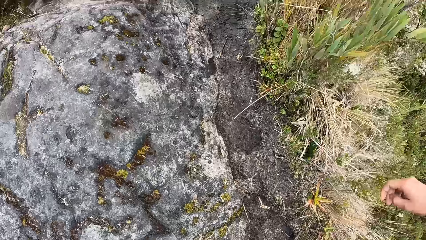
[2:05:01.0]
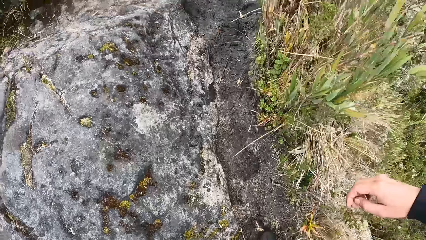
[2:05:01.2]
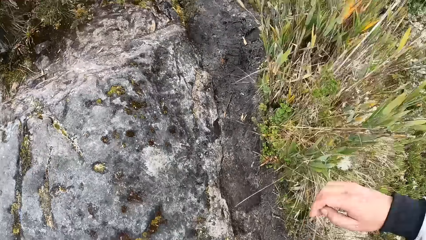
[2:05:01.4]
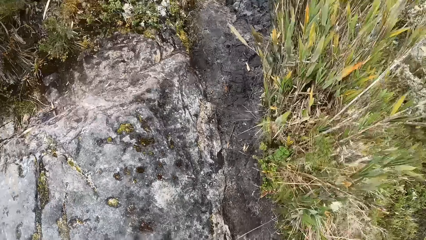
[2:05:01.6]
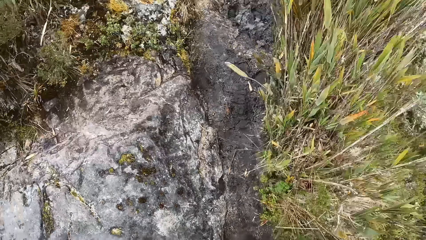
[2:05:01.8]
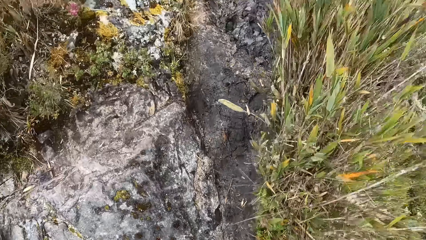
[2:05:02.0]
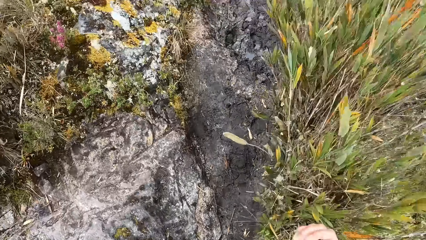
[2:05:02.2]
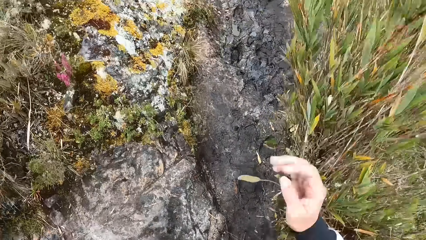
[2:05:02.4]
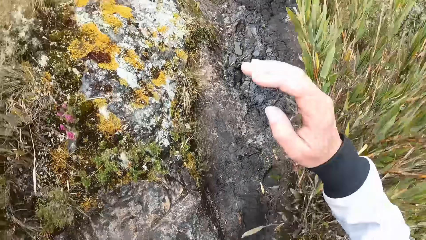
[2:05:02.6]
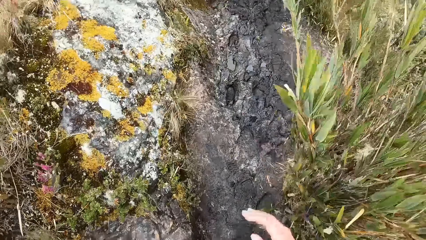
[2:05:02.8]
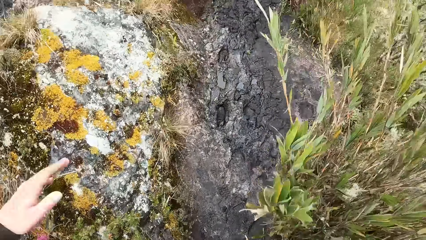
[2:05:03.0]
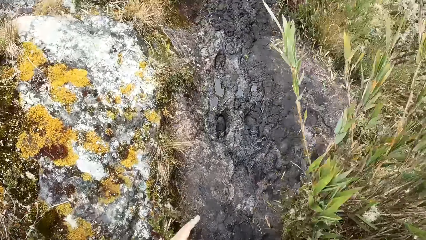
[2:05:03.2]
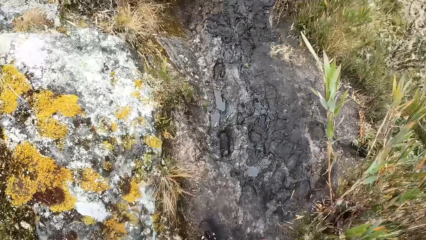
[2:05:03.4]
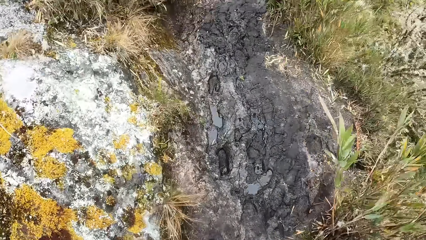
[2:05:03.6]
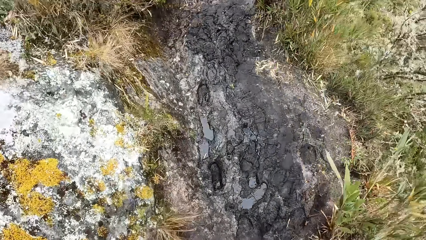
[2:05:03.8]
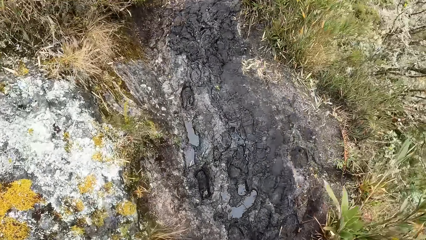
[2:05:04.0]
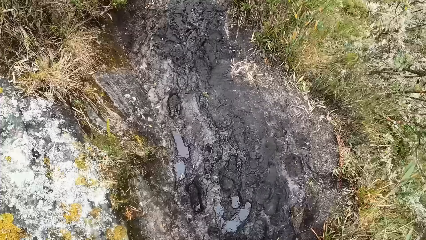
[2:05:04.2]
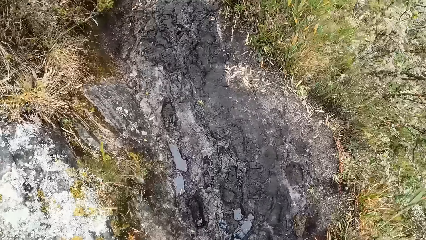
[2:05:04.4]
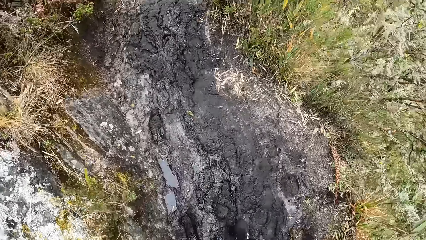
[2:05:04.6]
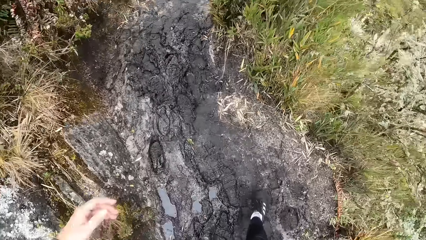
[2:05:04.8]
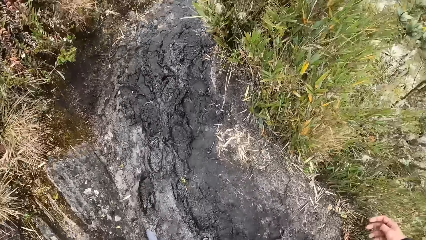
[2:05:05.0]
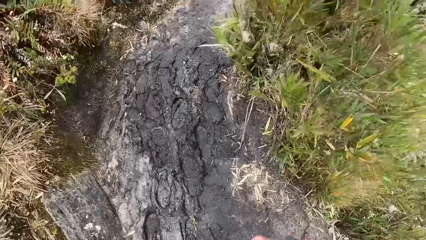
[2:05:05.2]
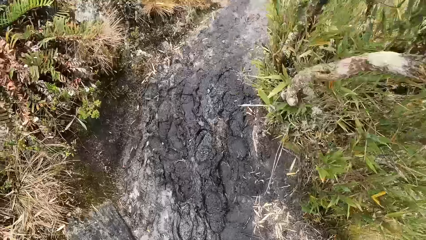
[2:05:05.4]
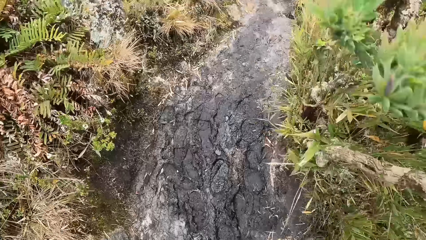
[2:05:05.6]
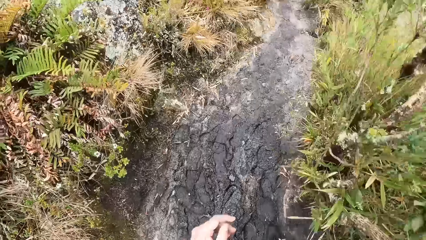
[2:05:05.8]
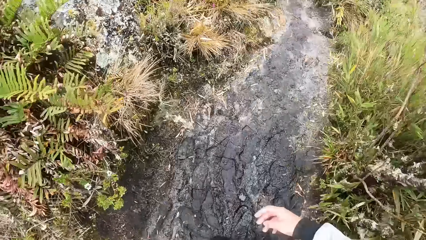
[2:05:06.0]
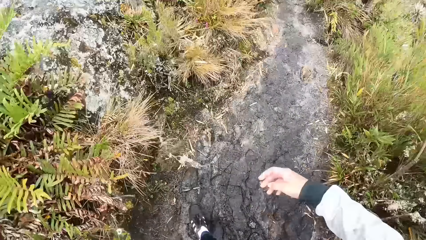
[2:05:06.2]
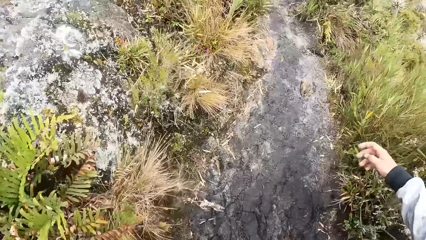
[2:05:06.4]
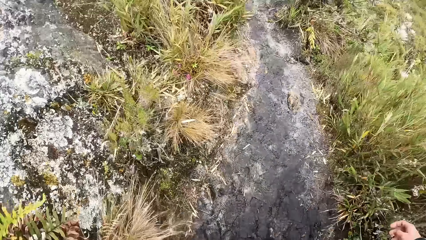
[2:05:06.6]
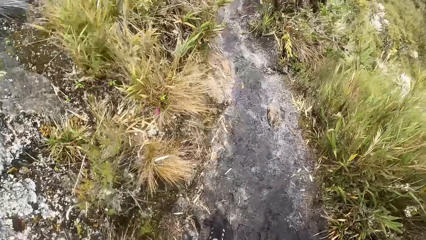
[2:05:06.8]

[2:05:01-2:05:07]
The camera wearer walks around the mountain.

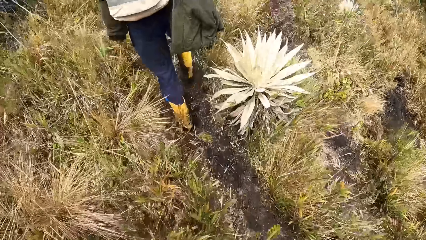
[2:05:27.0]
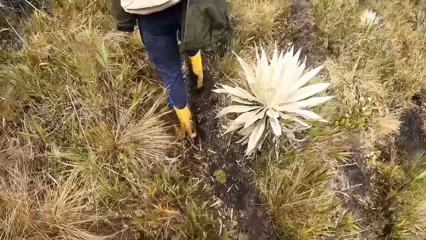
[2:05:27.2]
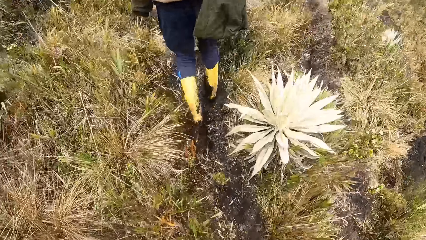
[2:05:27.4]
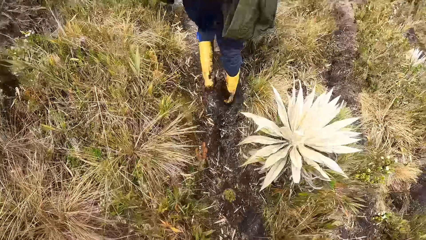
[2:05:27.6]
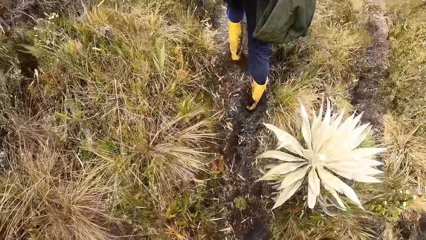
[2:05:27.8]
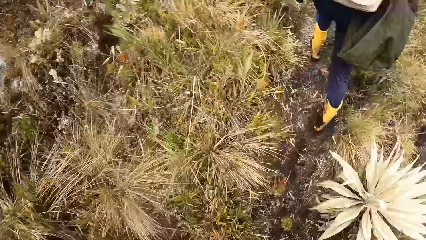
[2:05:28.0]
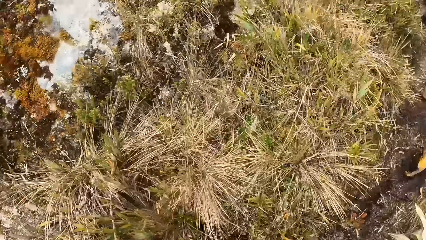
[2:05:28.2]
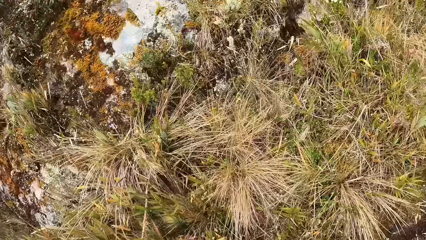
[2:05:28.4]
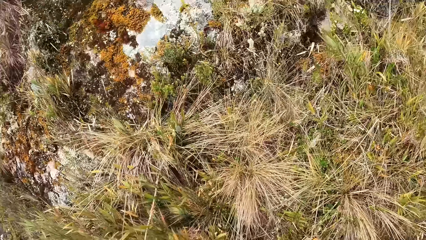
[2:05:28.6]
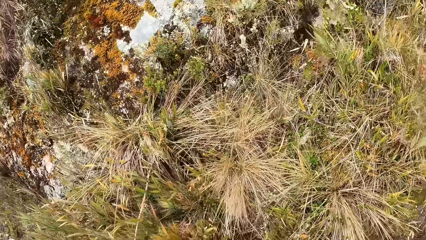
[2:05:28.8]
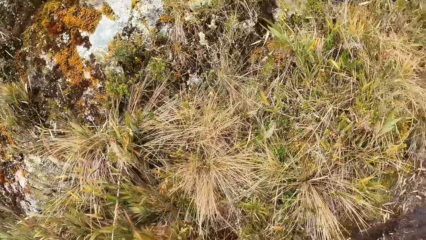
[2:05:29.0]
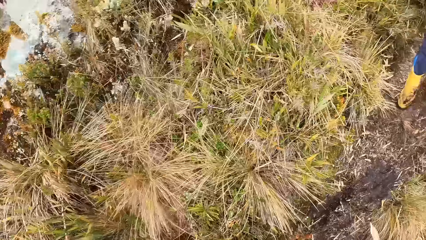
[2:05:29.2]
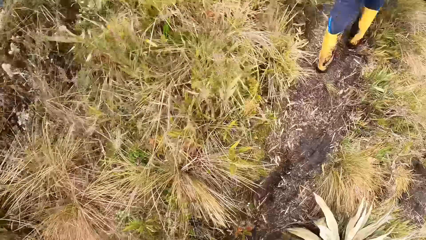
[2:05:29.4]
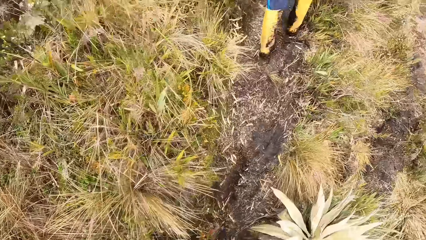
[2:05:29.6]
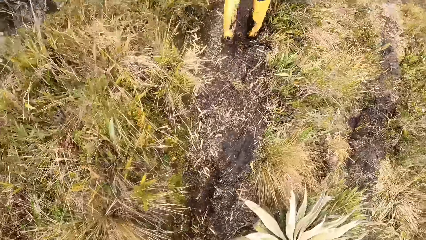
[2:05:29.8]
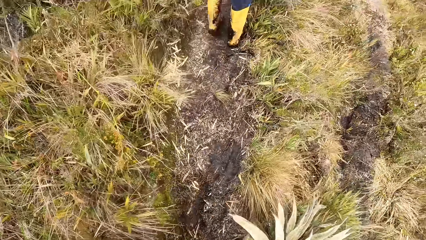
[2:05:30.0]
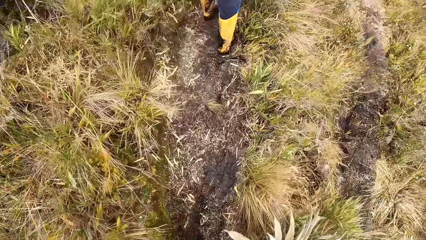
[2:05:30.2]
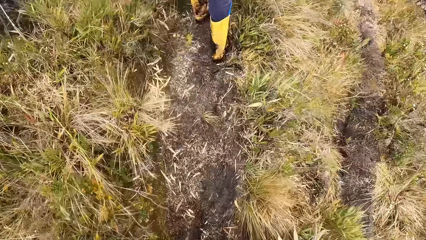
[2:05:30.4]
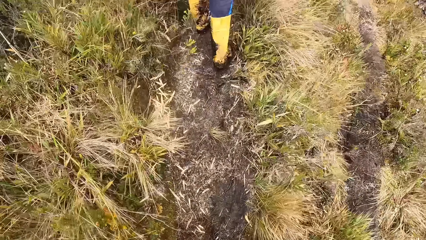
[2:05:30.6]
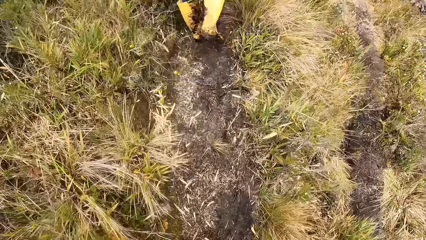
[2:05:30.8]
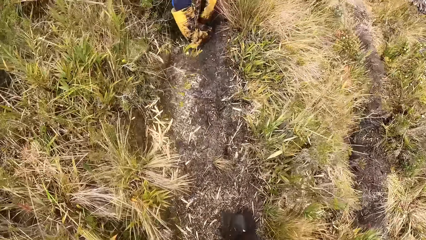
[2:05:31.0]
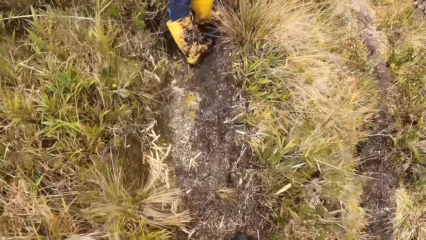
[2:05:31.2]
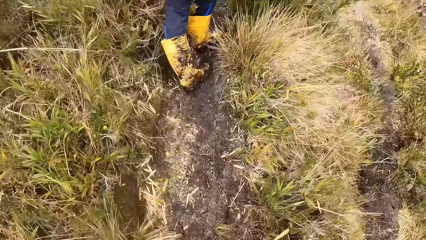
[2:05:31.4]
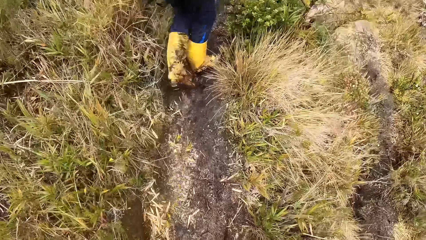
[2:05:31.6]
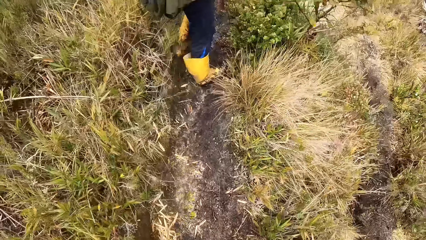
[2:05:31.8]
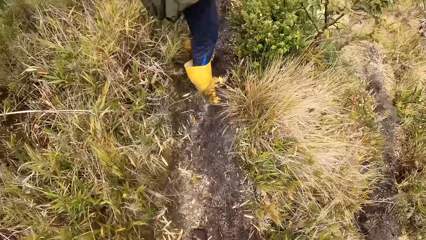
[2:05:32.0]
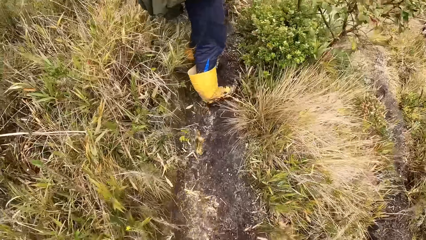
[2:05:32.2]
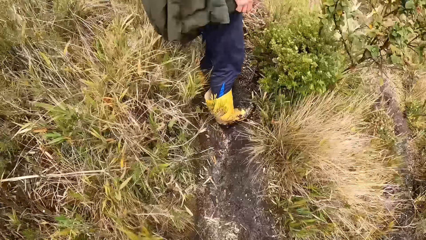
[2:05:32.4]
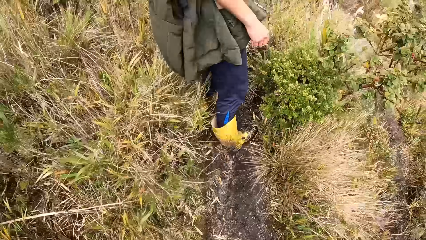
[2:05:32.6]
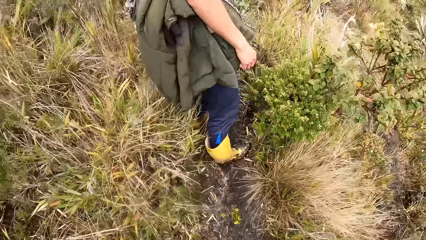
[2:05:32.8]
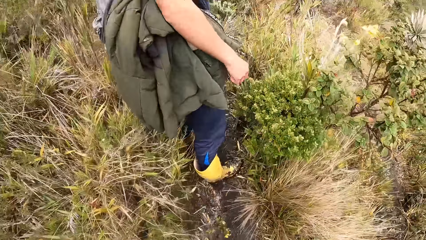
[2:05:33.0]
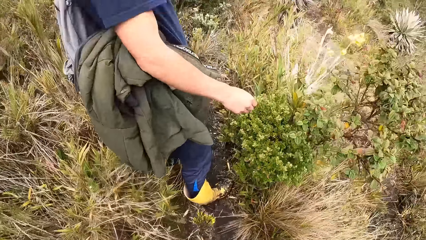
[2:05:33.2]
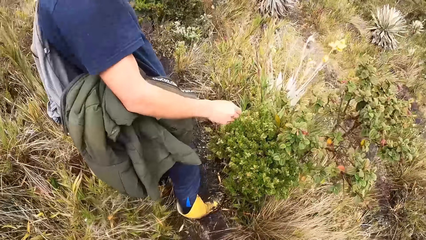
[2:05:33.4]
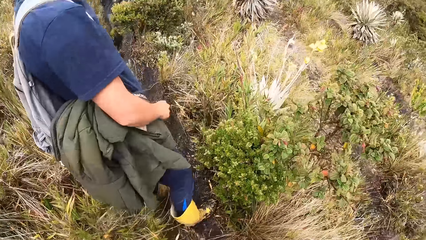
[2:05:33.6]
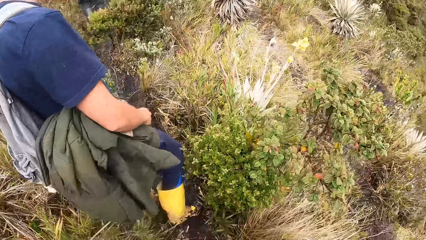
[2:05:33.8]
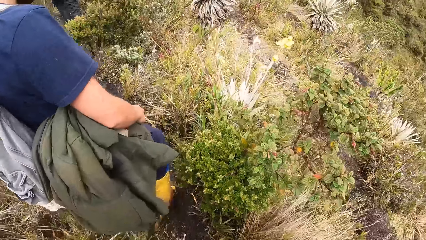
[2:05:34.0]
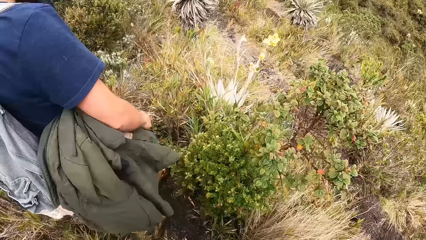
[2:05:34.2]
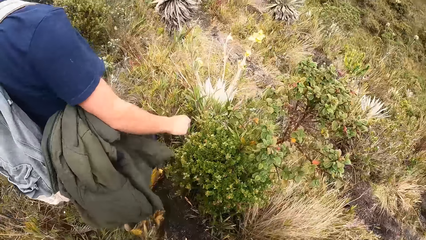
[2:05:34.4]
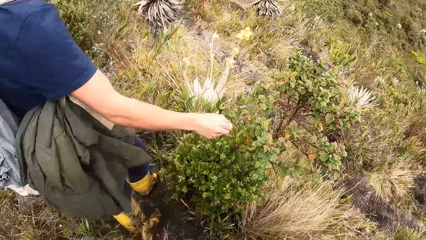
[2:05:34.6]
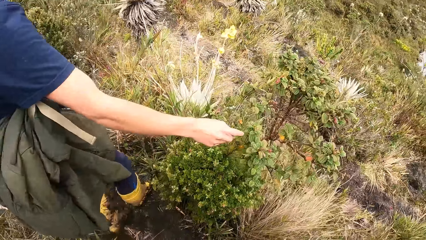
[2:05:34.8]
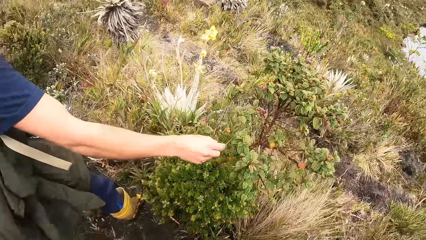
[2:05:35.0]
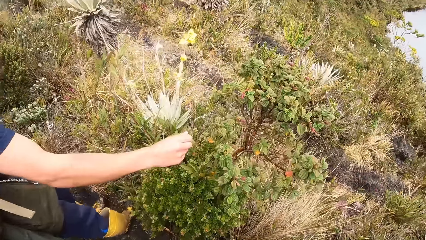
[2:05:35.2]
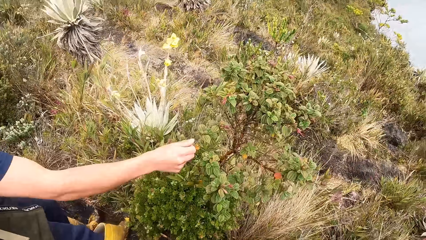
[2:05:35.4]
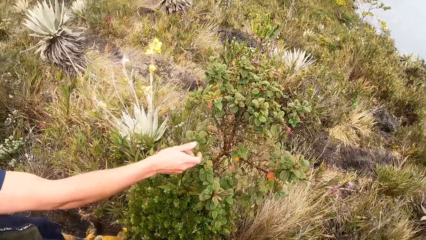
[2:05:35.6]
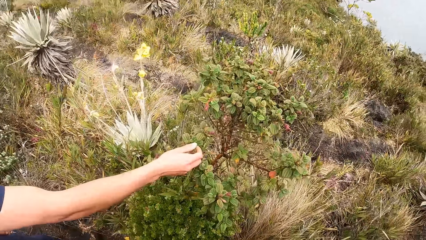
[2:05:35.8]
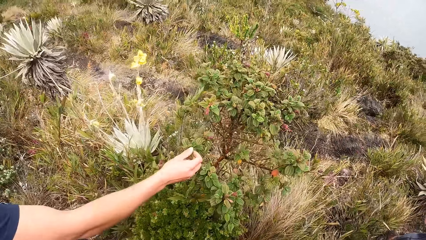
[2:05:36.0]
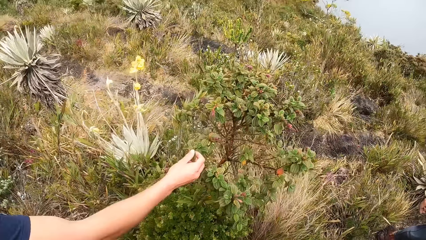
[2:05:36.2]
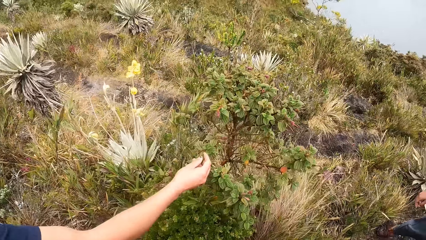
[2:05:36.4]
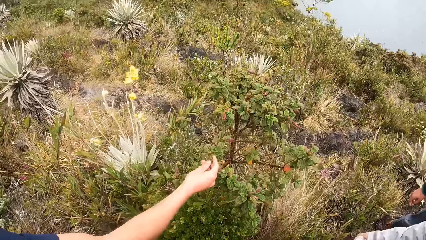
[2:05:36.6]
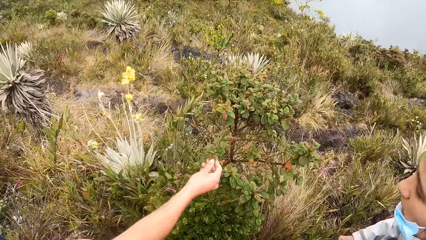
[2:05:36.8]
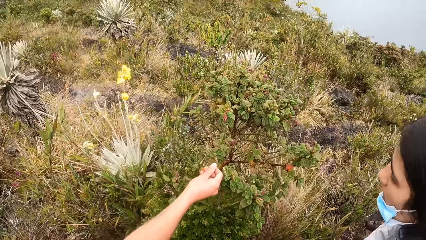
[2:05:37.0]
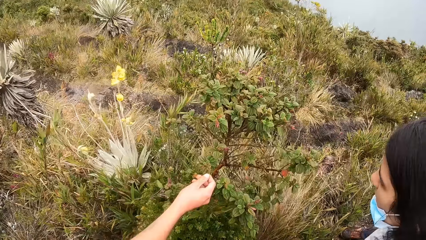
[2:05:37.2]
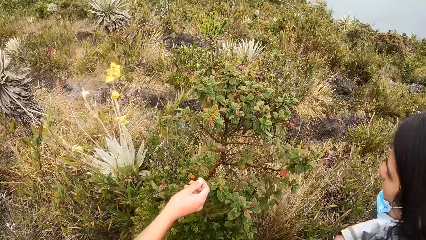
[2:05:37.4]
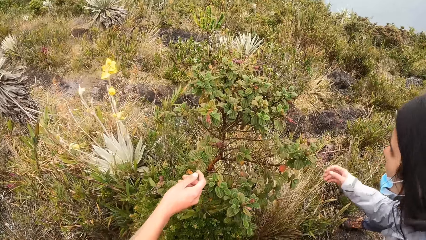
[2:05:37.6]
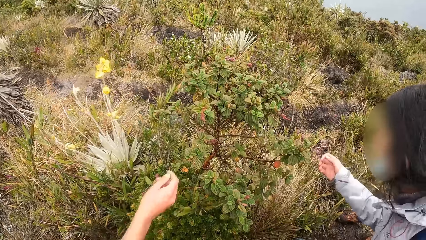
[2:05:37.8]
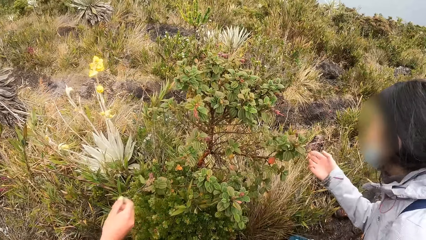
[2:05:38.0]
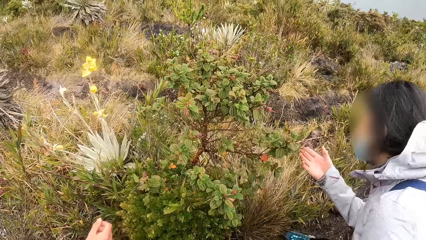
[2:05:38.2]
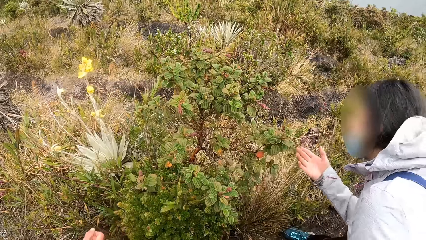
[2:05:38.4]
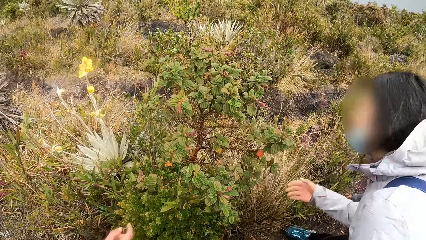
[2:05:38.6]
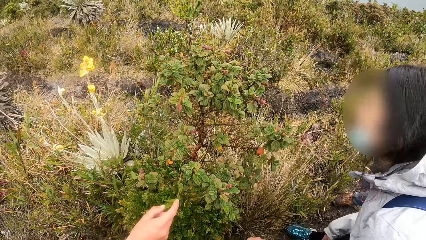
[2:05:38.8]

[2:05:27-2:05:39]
The camera wearer looks around the mountain. They walk around the mountain. A man touches a leaf of a plant with his right hand. The camera wearer looks around the mountain.
